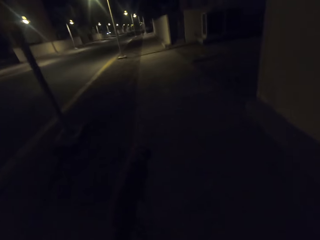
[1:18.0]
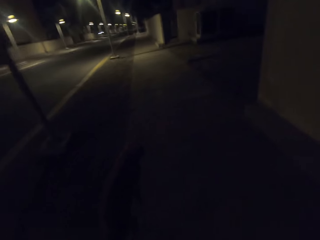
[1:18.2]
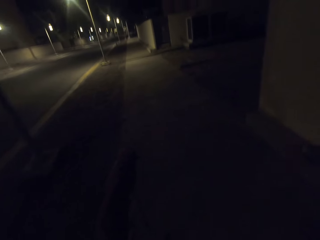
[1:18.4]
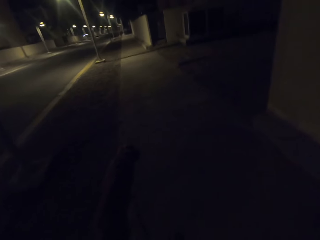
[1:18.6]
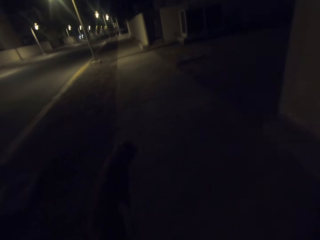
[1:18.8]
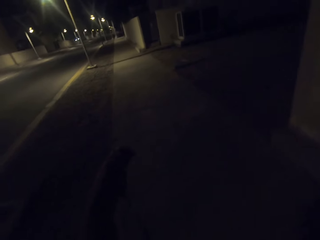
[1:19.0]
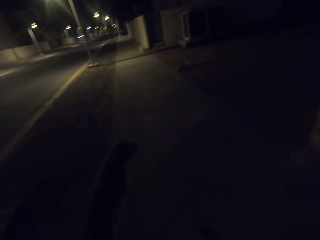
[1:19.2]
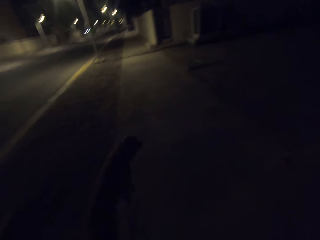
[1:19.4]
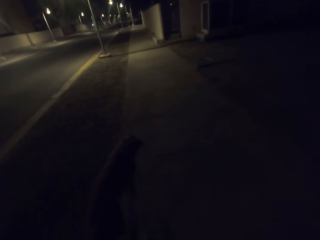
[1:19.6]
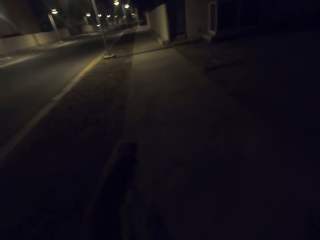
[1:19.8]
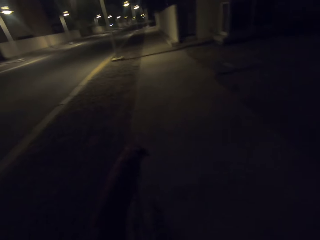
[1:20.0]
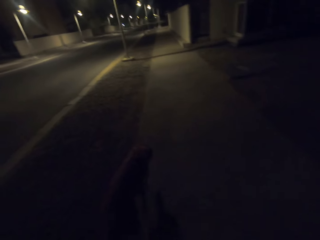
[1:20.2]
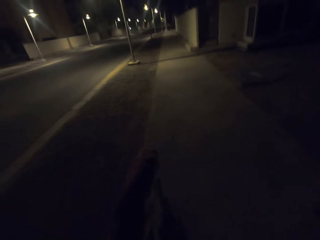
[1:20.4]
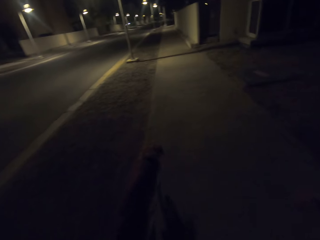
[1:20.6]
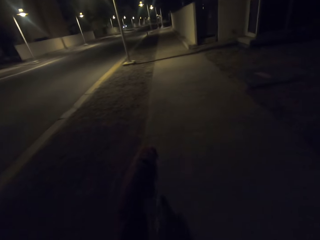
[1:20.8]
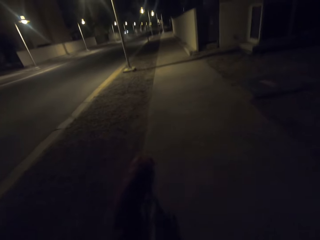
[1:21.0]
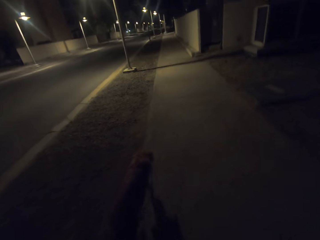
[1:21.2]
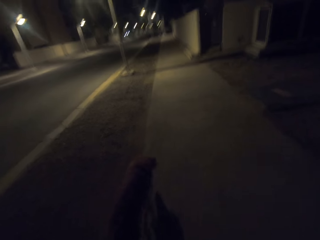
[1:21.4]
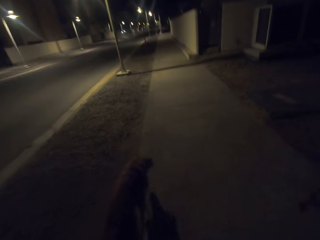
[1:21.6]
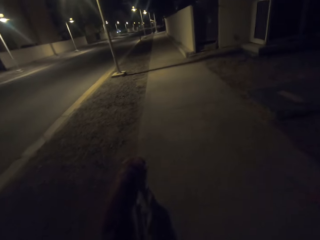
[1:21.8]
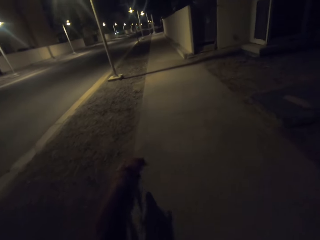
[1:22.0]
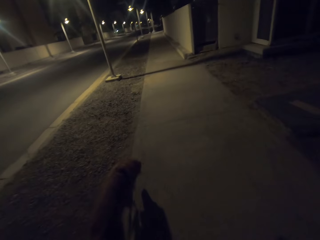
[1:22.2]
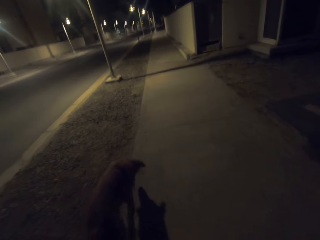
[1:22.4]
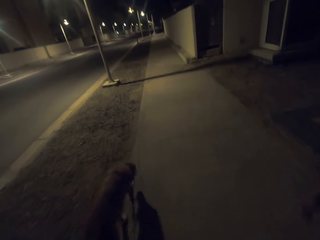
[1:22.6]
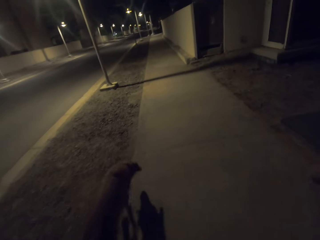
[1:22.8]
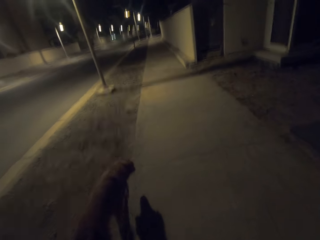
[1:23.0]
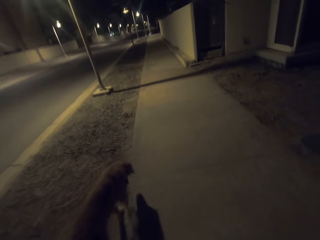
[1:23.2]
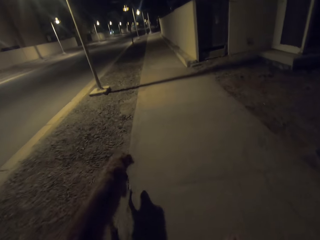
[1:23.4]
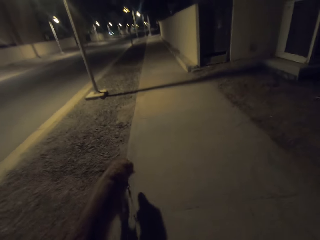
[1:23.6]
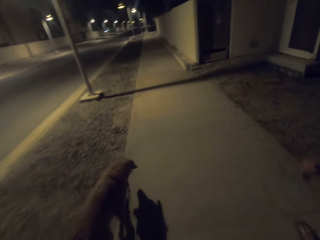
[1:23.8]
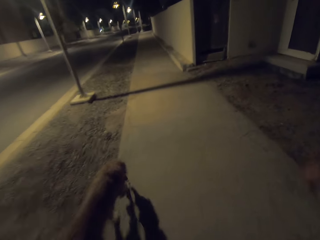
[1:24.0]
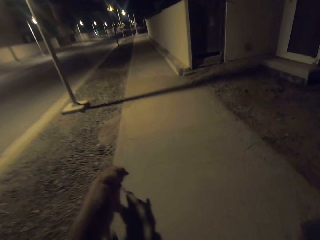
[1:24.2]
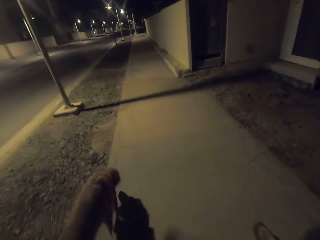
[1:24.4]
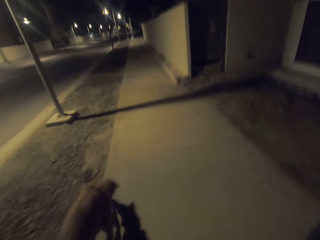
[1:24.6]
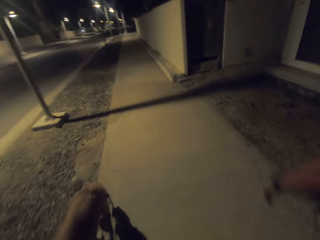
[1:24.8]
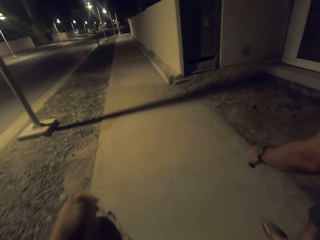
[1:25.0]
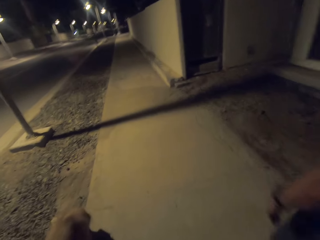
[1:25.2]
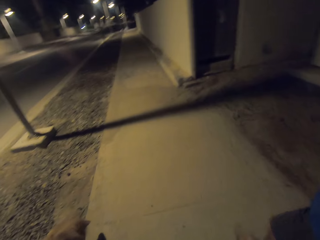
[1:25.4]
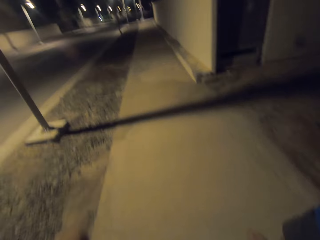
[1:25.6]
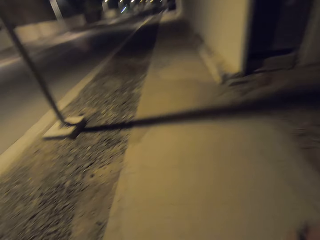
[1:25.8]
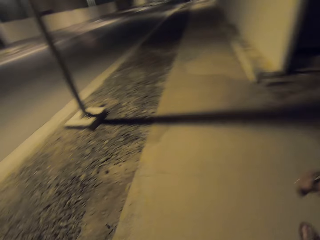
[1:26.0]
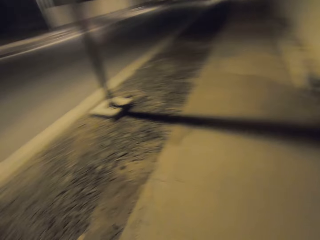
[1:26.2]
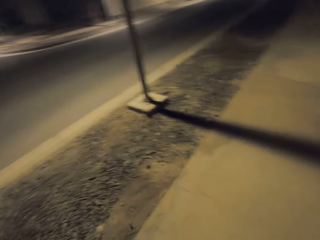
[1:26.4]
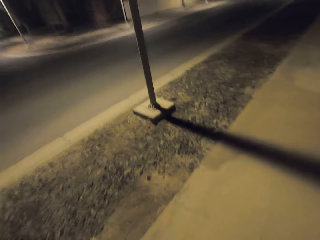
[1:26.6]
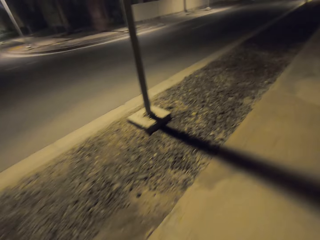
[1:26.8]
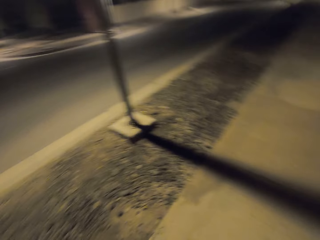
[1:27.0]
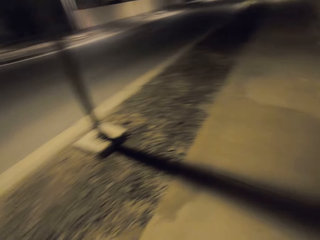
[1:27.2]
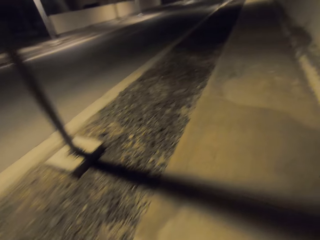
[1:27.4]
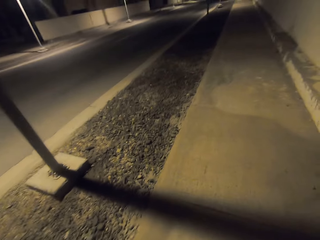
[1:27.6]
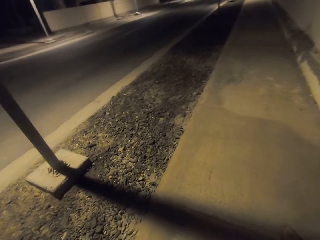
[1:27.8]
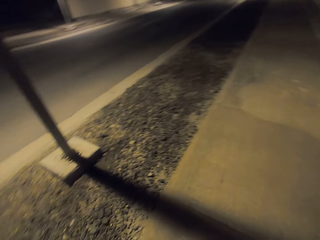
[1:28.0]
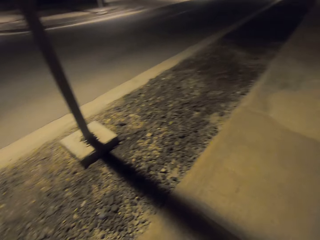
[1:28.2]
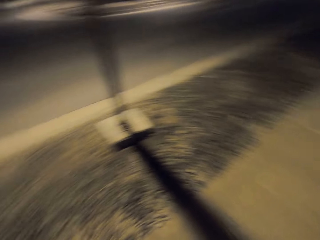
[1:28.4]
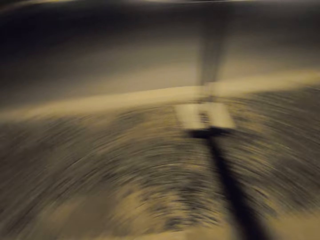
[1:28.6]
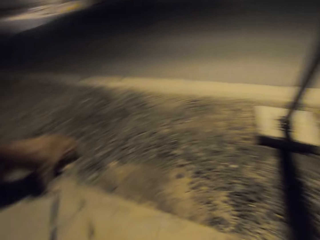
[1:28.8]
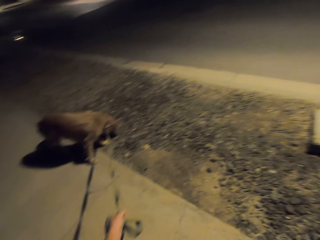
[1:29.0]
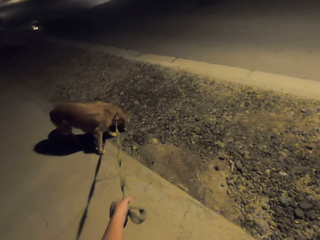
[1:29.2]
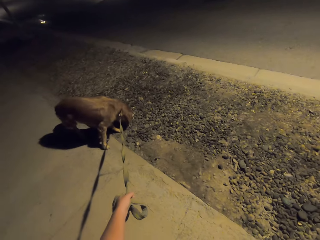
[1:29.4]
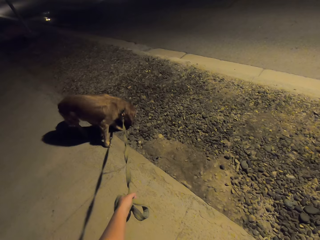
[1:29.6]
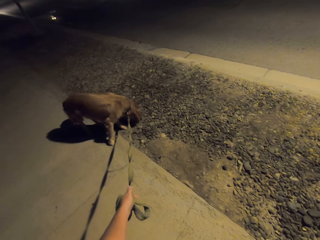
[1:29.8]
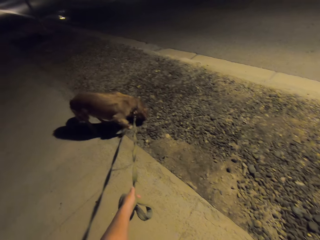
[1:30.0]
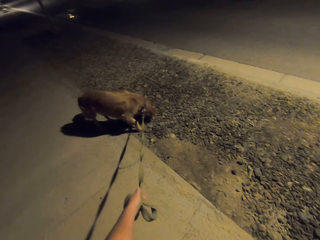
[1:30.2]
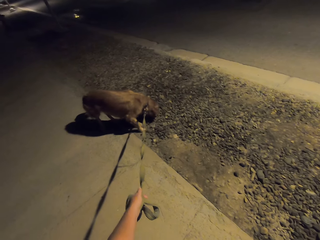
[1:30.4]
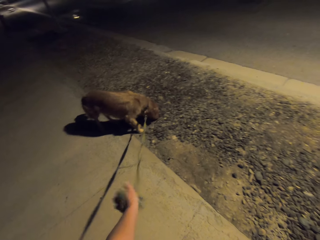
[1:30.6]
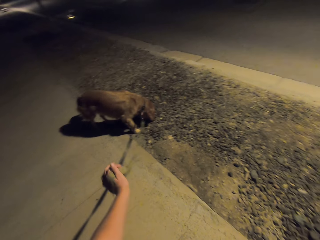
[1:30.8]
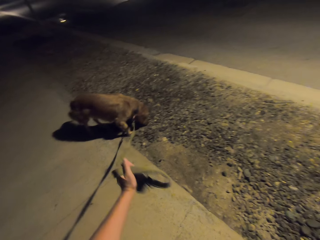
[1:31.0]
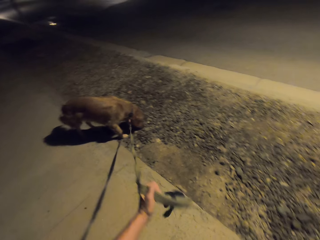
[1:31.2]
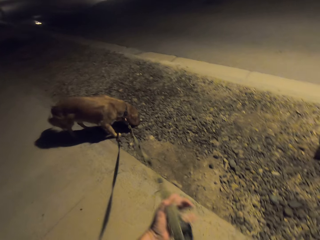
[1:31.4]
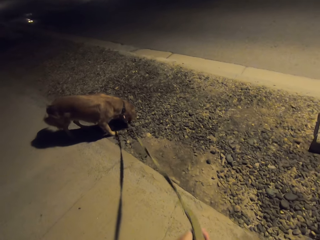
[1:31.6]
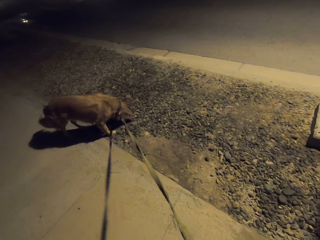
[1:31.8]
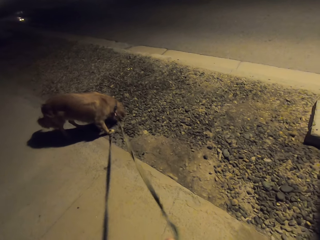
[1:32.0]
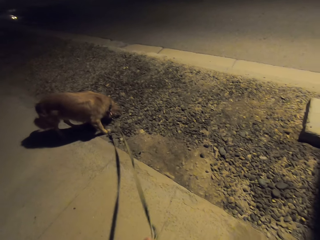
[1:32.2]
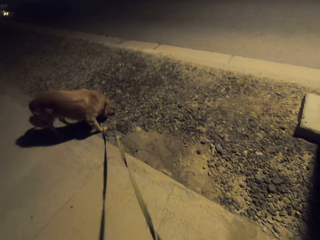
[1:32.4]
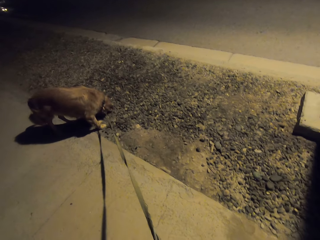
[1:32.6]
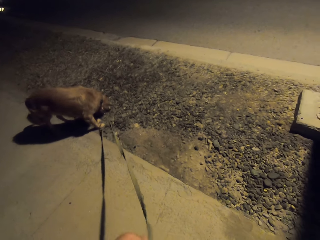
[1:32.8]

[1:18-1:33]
The camera wearer looks at the street lights. They look at the dog. They look on the road. They stare at the dog. They hold the rope.

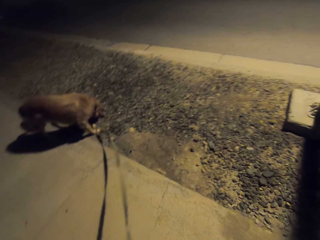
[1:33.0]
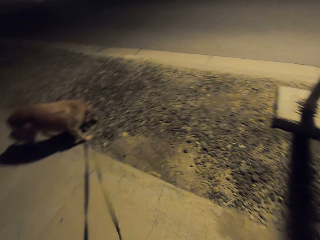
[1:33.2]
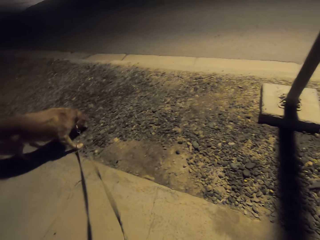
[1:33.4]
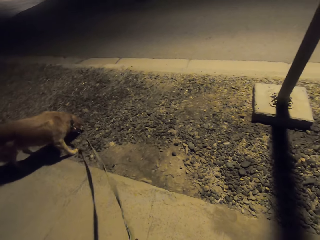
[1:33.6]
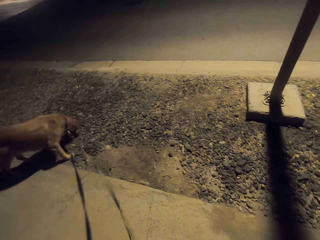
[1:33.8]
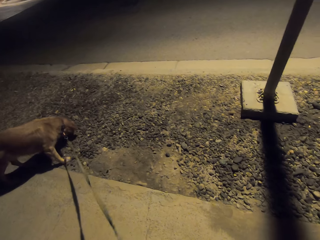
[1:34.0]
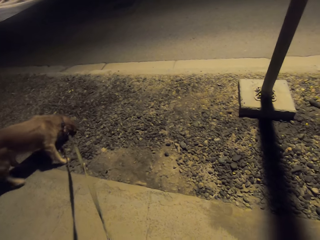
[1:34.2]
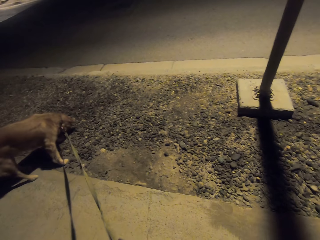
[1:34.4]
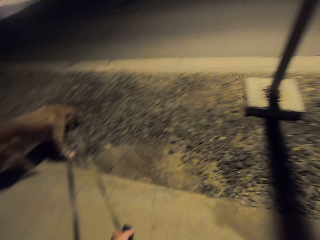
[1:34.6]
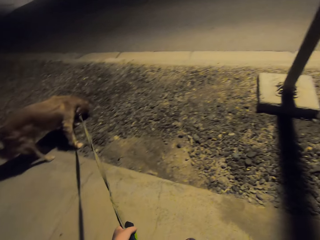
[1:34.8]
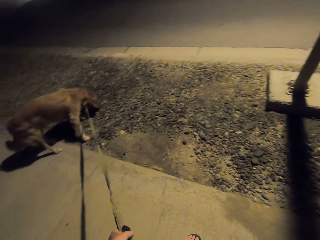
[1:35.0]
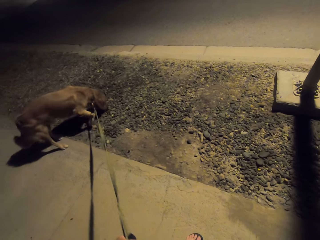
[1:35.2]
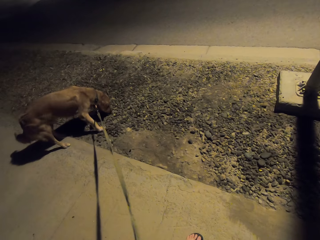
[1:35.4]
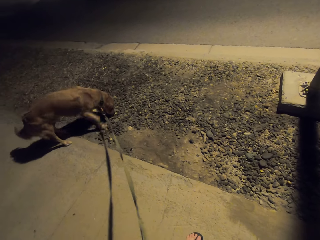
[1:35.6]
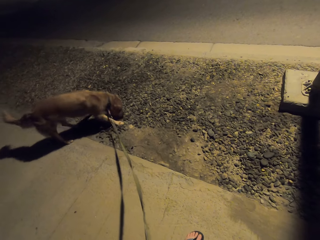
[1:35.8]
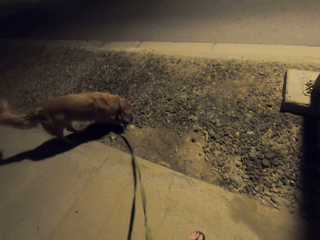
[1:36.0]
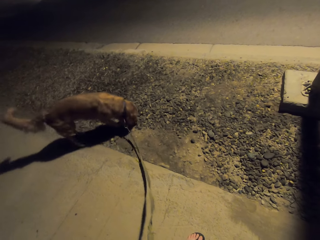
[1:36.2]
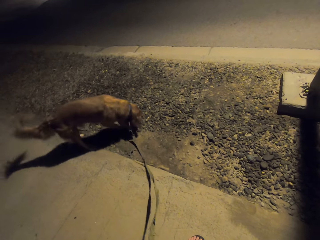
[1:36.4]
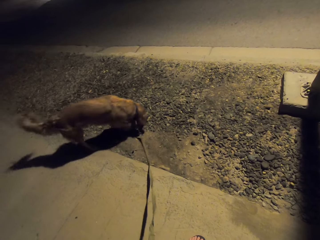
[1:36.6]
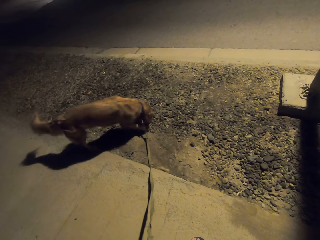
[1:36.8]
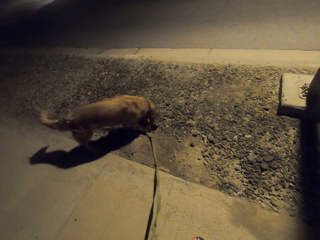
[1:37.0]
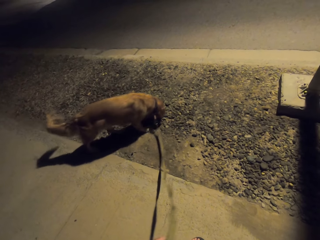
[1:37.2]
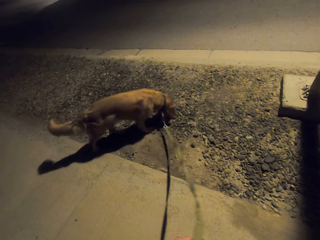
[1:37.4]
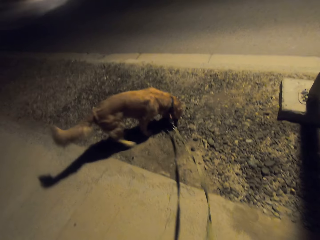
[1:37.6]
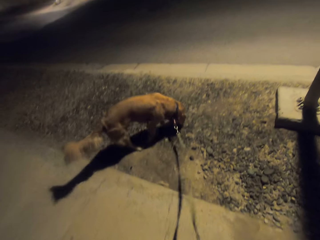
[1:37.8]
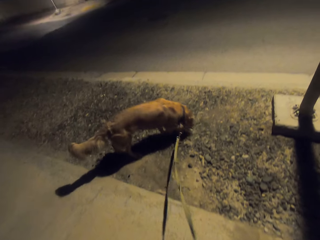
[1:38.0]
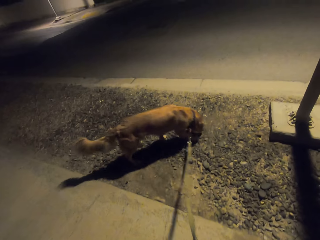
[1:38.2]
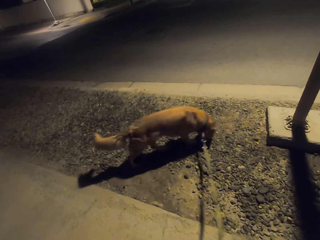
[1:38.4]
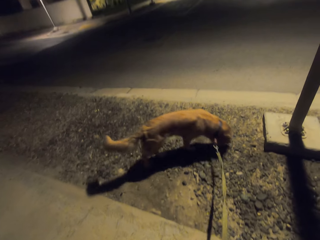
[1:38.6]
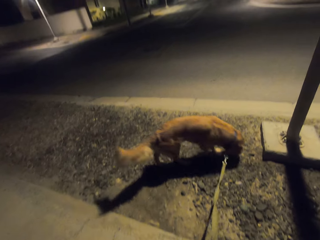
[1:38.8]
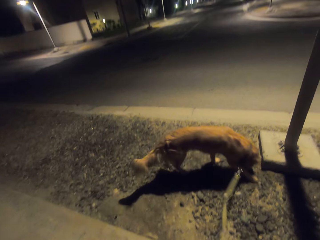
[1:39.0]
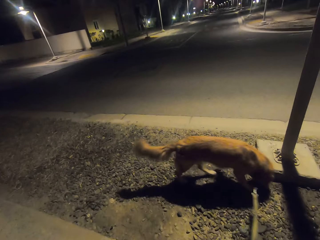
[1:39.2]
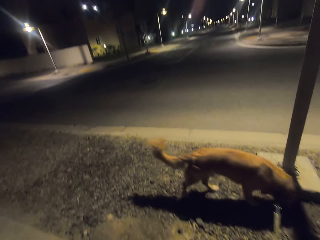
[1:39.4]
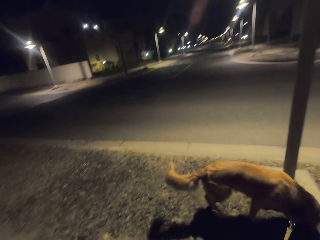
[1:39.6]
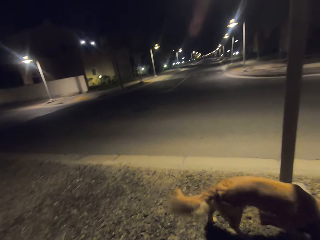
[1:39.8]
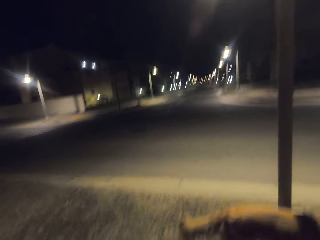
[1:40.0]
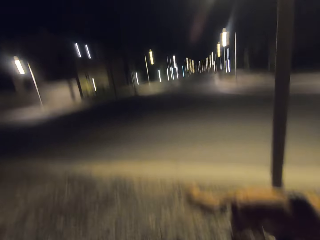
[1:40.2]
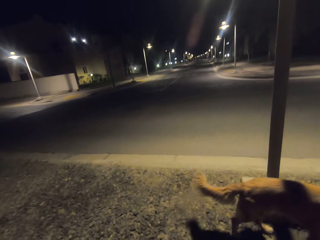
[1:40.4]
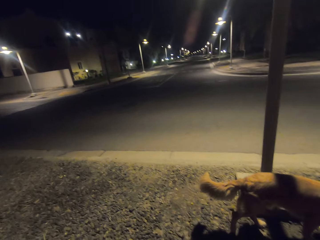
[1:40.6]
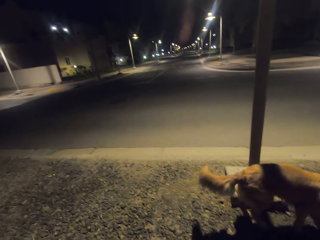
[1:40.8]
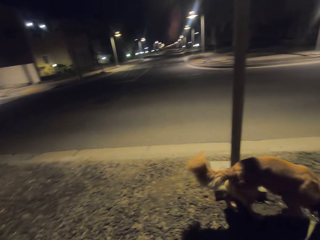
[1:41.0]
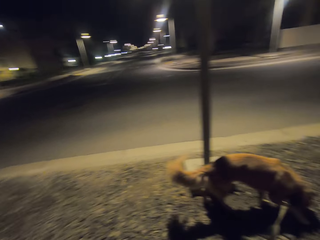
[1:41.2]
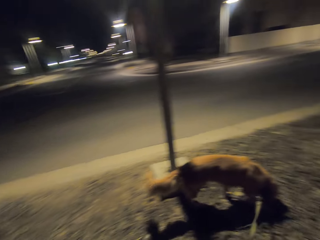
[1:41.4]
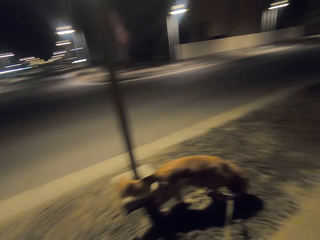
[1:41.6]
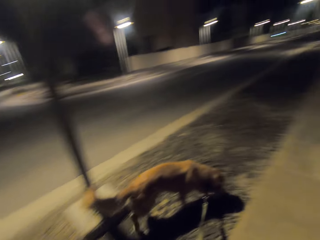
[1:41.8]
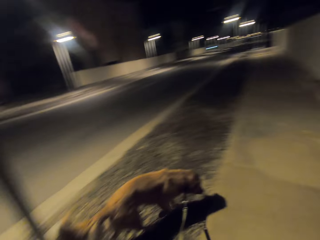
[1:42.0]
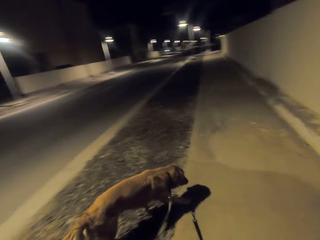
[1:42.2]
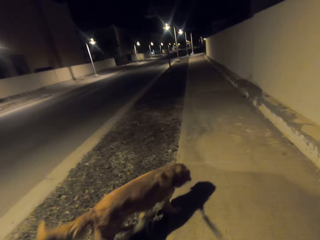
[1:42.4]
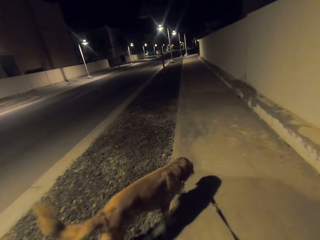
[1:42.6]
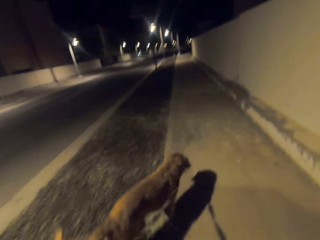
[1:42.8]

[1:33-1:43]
The camera wearer stares at the road.
